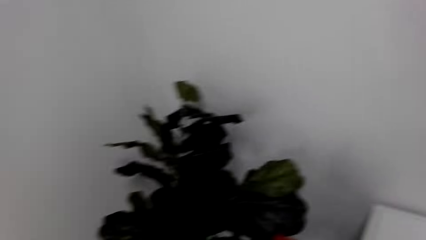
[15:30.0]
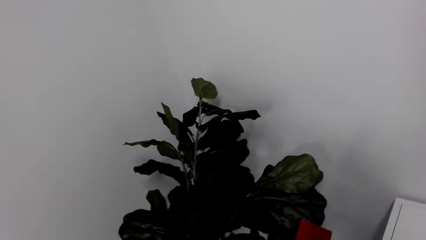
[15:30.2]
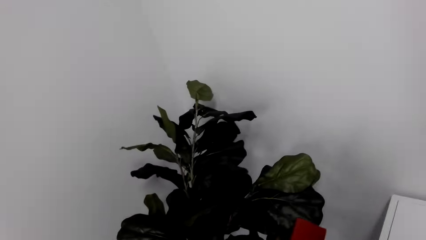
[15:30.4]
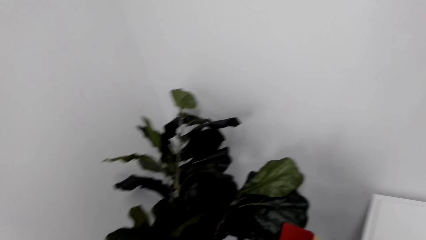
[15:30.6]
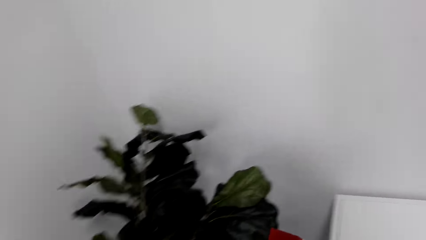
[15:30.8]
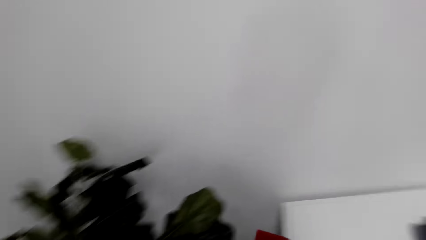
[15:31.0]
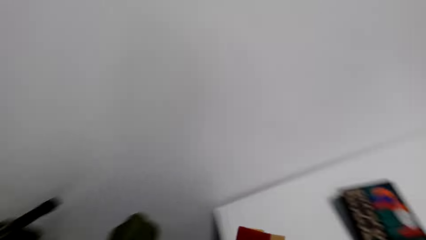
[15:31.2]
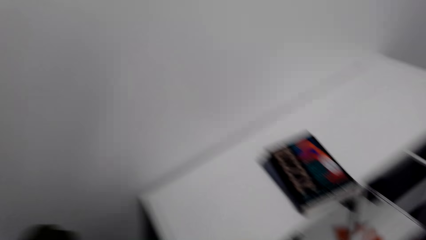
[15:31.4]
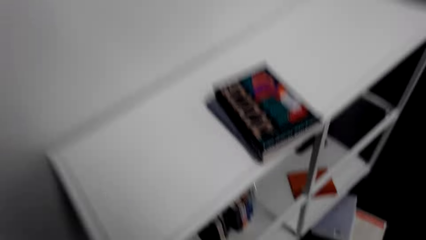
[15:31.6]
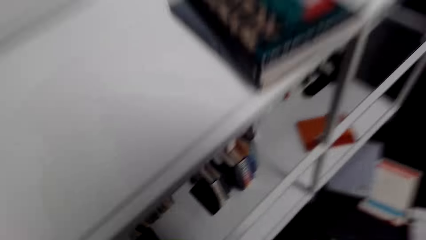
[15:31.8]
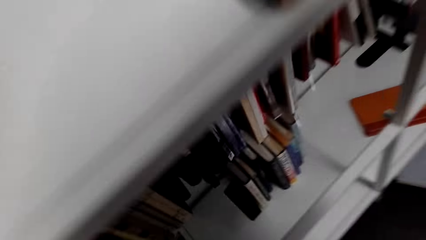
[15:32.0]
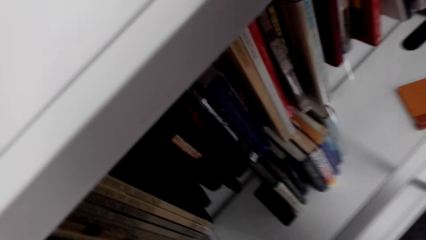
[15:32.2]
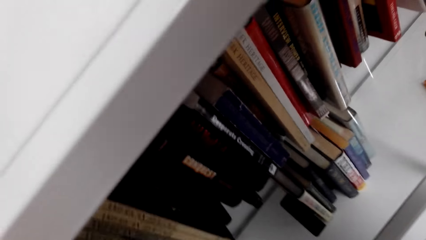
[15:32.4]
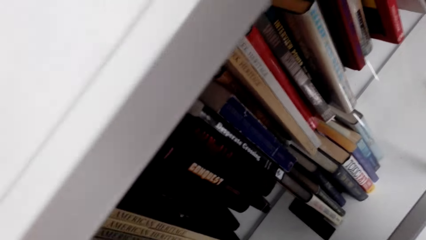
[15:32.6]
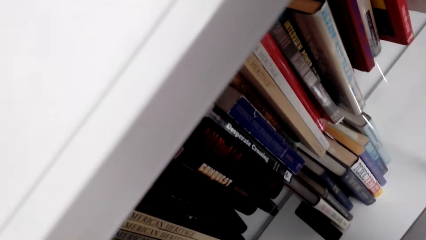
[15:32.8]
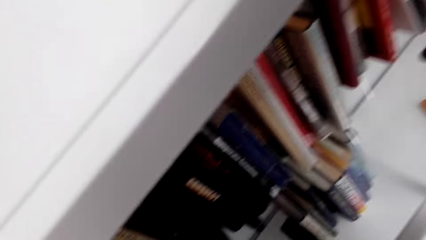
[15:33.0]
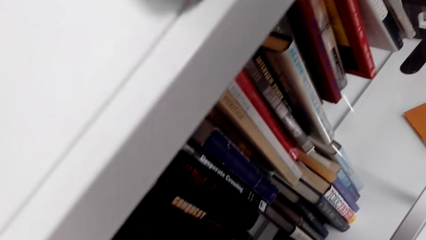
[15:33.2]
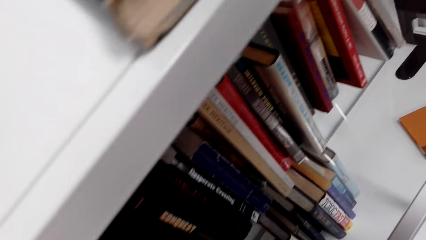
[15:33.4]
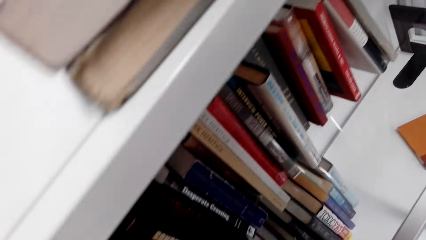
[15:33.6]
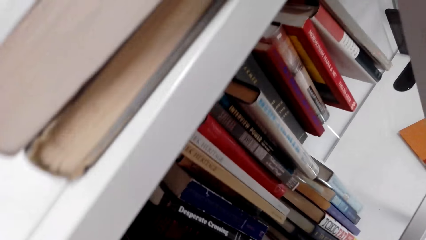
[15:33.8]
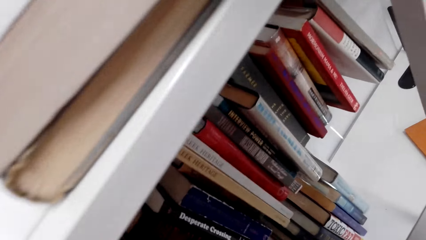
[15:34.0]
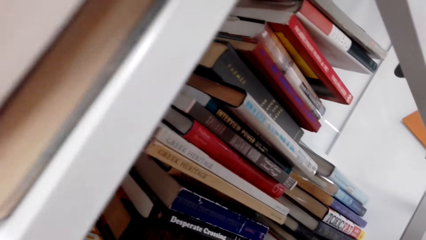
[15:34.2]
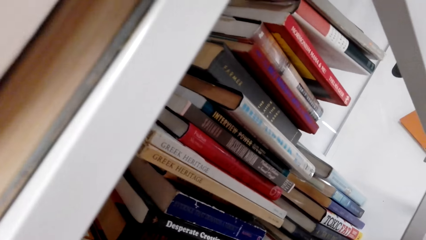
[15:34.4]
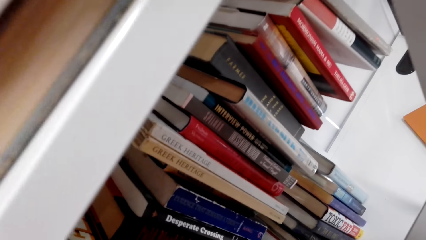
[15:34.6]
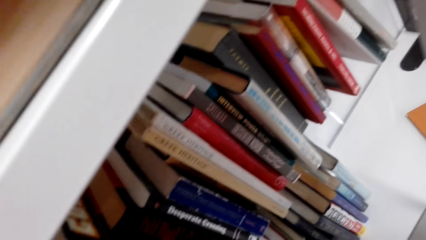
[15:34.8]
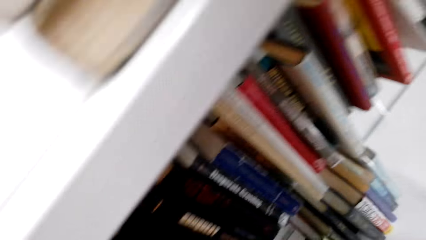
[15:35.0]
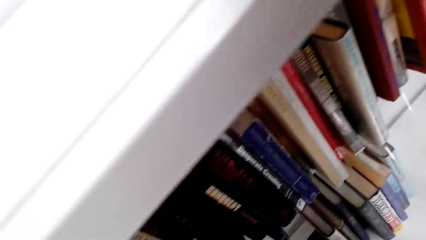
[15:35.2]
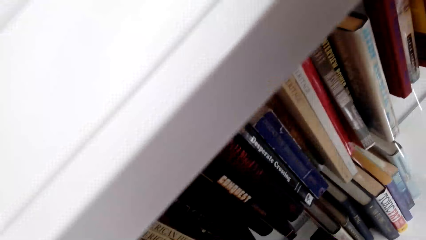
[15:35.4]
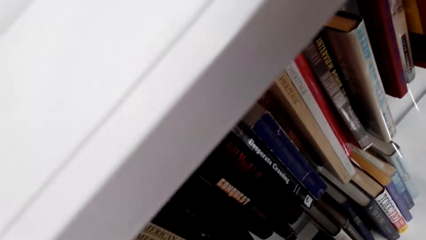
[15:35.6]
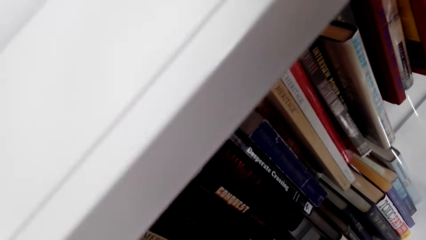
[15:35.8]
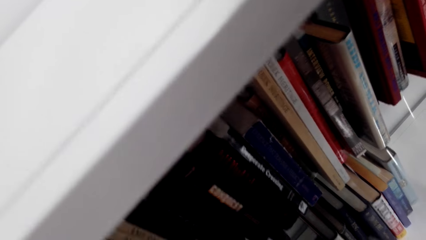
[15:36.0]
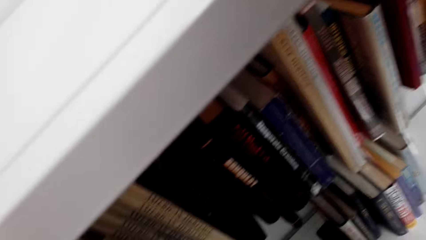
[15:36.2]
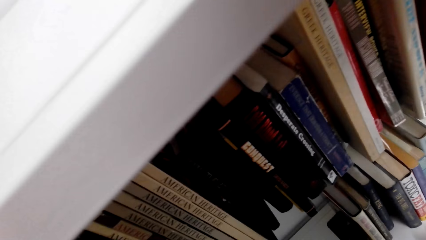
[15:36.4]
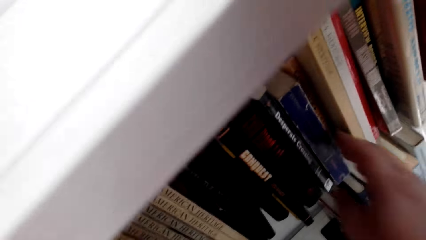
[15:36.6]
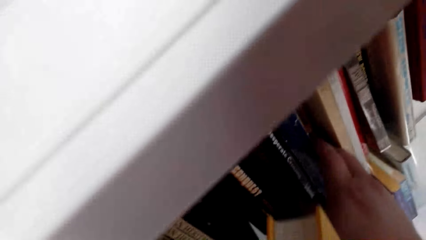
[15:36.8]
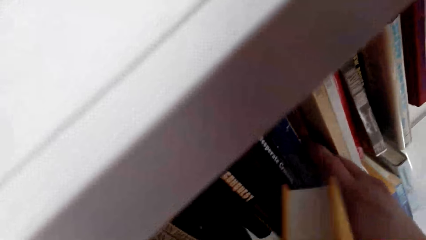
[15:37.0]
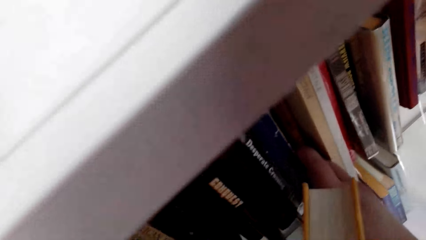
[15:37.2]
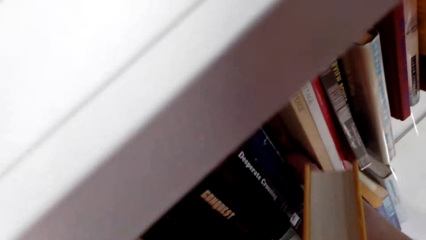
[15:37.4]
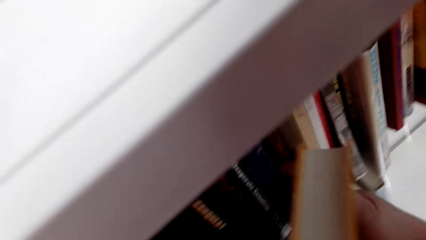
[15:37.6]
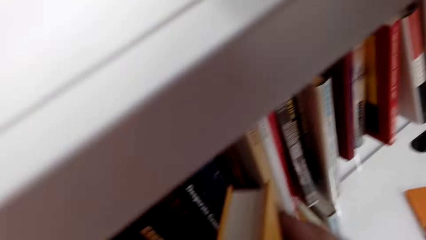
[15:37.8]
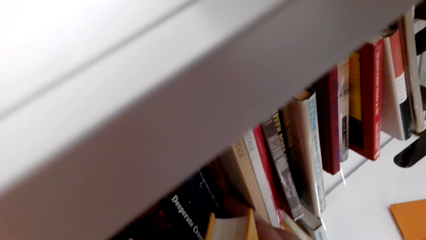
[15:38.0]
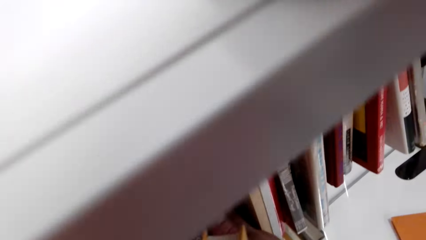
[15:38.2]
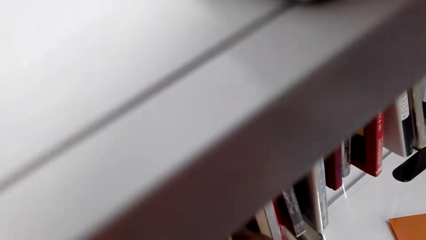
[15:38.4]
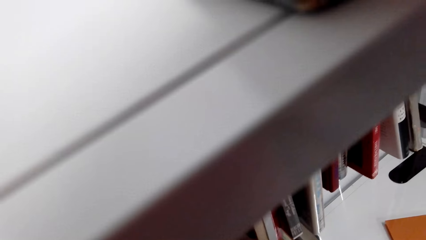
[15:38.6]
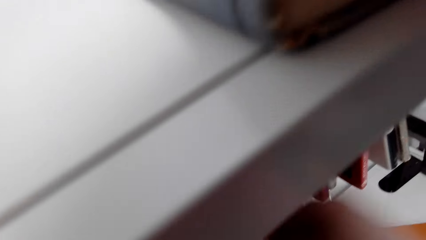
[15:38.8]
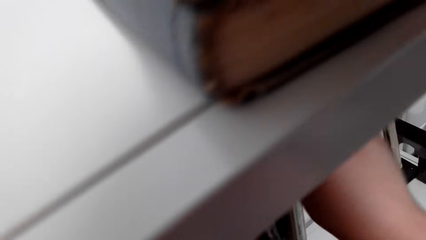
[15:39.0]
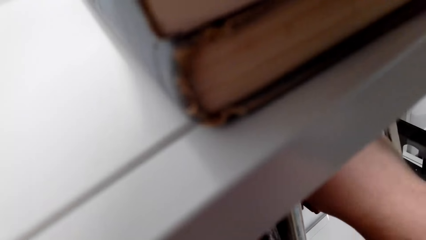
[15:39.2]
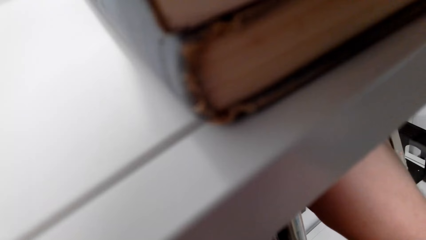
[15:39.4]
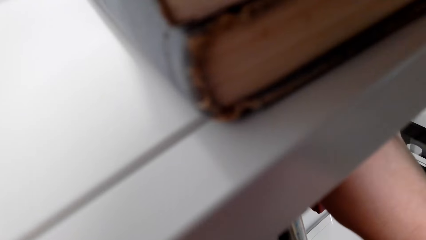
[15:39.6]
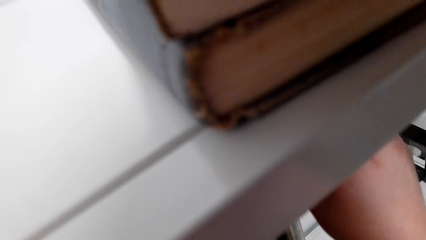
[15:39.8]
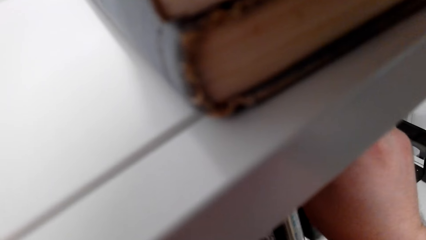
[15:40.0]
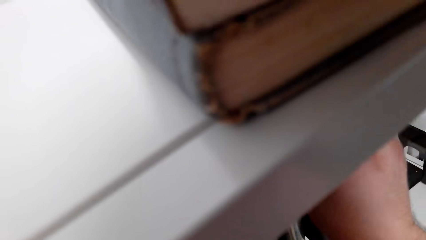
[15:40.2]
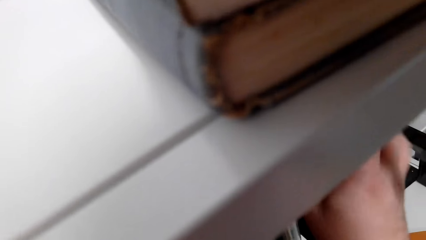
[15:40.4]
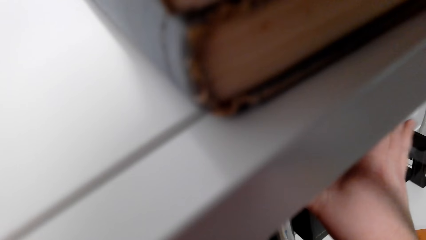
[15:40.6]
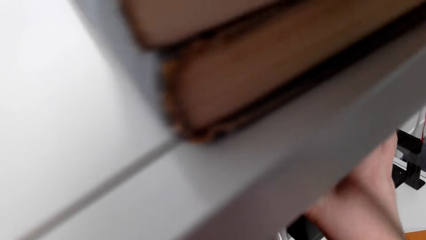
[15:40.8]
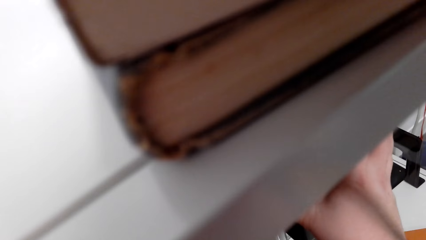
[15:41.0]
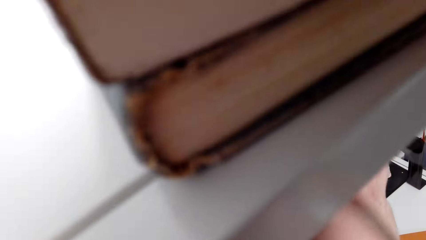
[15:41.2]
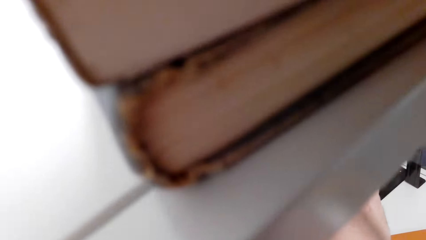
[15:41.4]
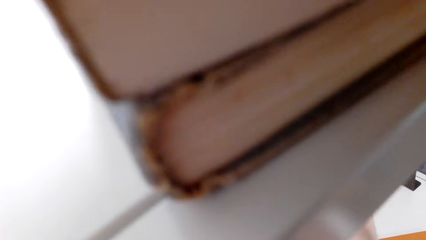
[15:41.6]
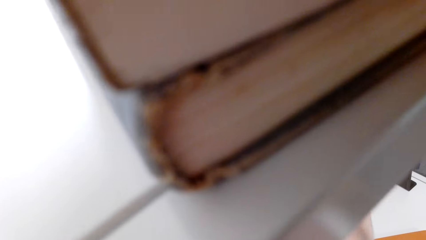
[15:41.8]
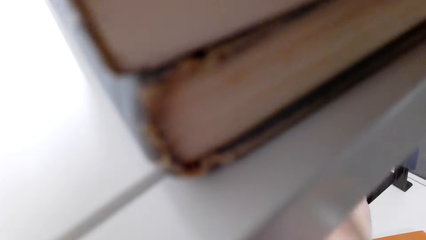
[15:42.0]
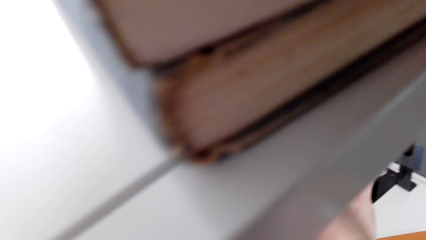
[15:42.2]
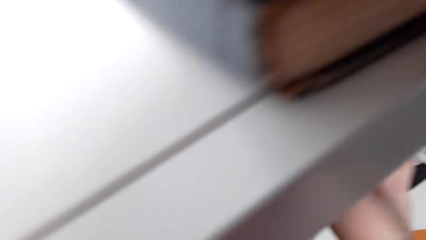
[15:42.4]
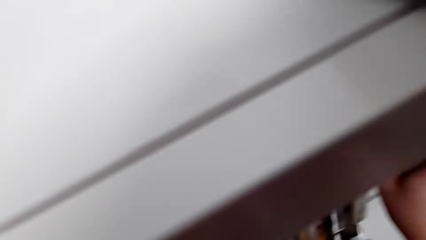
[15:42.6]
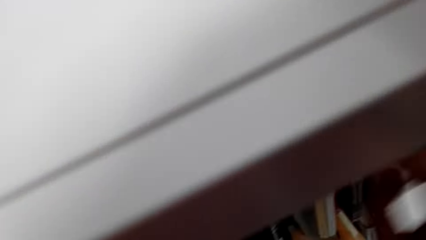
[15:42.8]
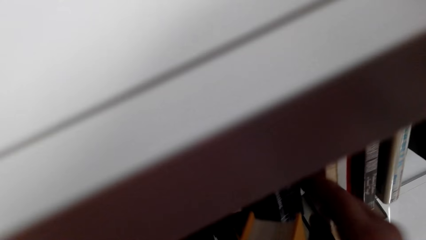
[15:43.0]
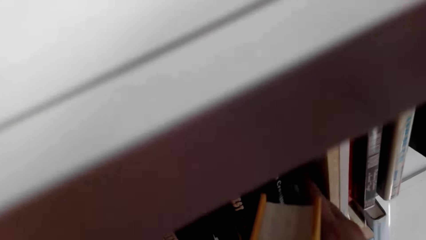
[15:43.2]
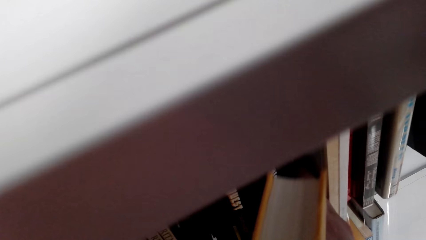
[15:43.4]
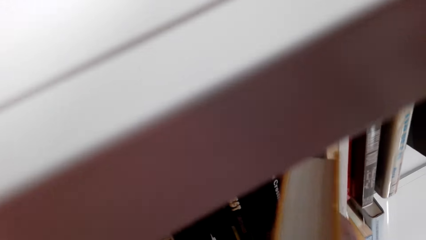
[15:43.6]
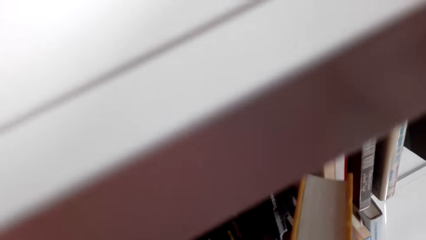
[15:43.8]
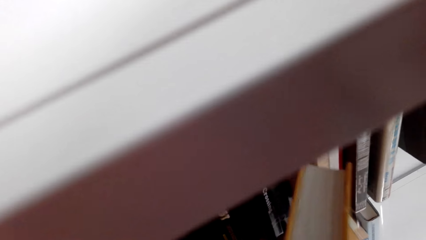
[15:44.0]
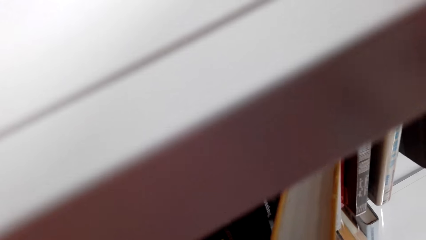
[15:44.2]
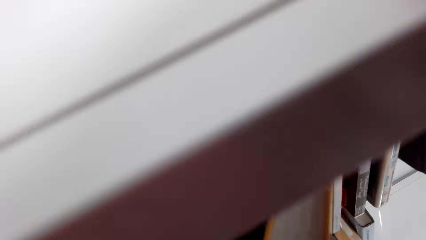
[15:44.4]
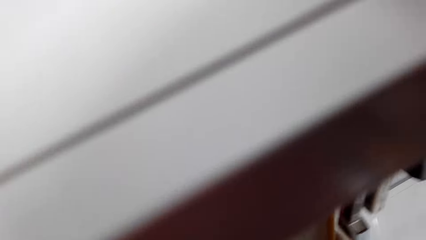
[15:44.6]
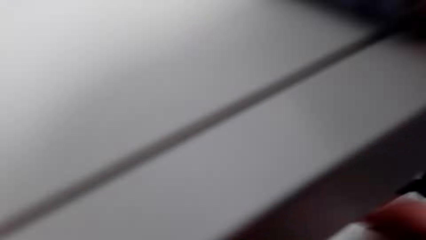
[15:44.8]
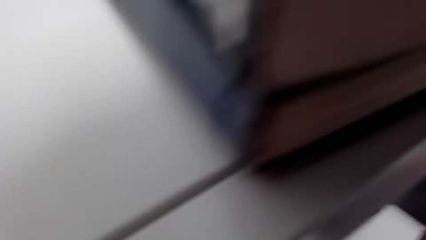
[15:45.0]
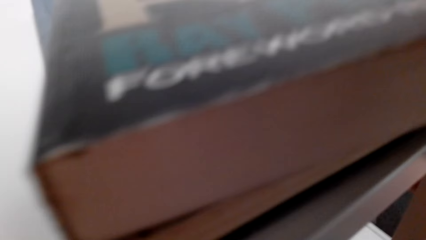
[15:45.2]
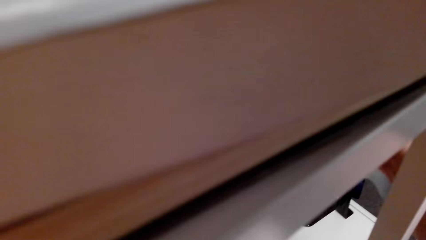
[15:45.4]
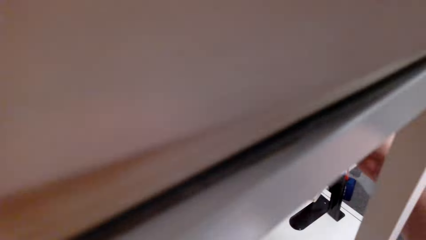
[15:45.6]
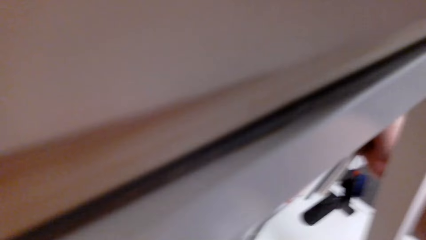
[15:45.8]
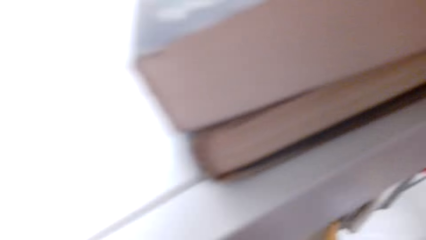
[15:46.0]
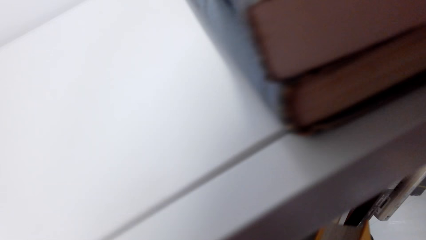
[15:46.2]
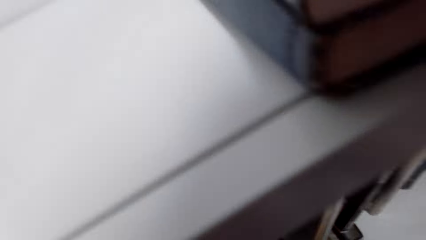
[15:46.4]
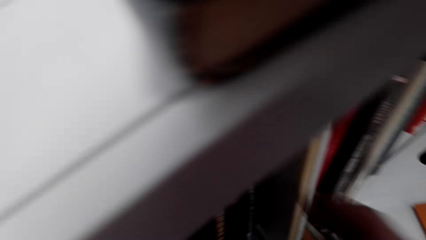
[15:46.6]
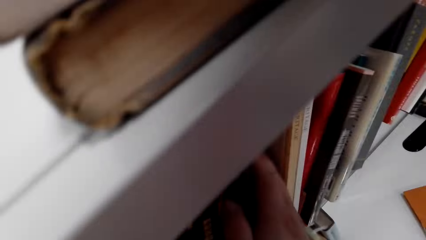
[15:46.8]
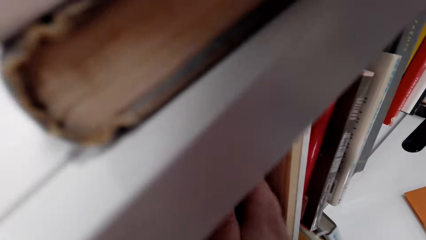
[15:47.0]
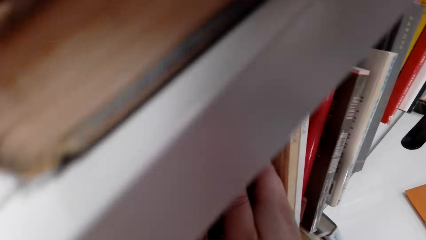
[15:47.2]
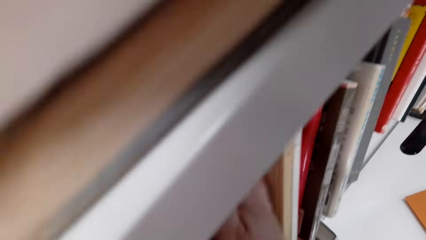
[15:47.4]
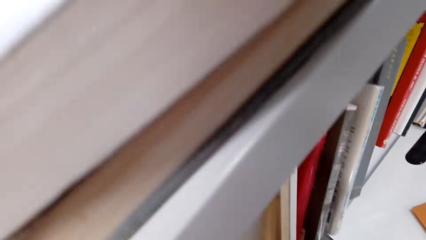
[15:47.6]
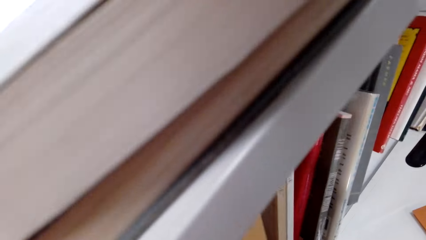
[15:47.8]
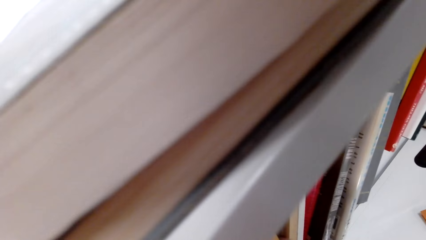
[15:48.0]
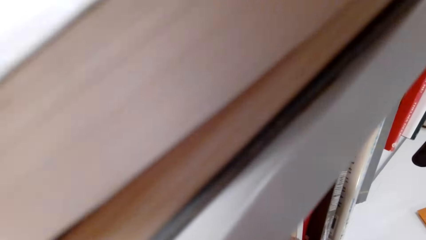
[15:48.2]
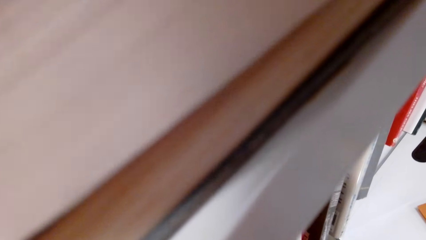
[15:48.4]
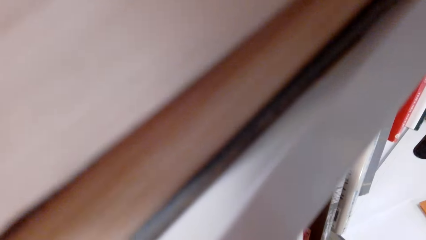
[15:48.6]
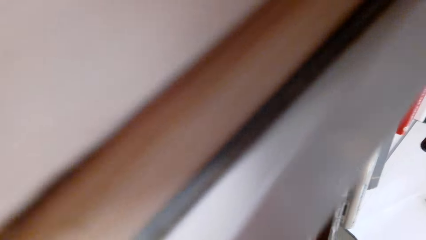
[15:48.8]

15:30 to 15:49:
The camera wearer looks at the books on the shelf. They space the books on the shelf. They fix a book on the shelf.
